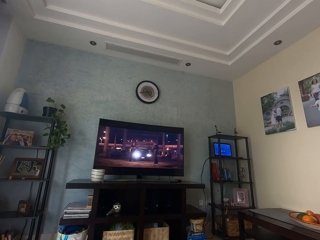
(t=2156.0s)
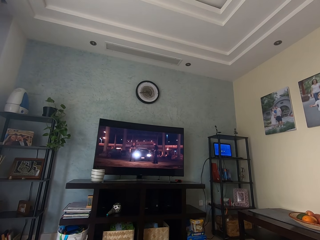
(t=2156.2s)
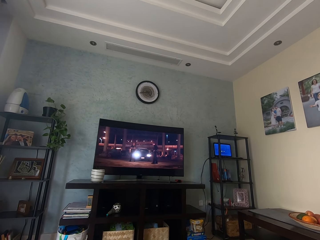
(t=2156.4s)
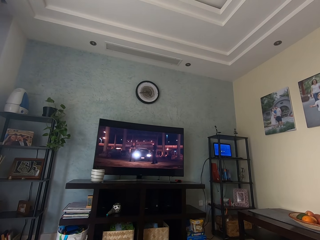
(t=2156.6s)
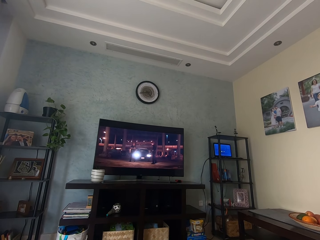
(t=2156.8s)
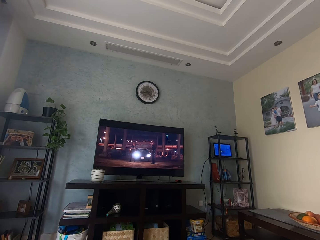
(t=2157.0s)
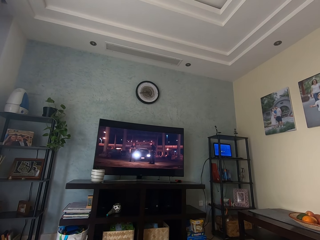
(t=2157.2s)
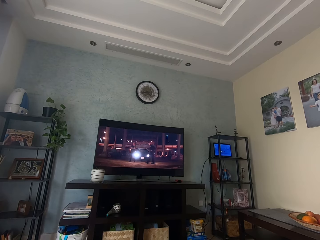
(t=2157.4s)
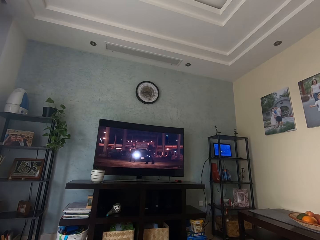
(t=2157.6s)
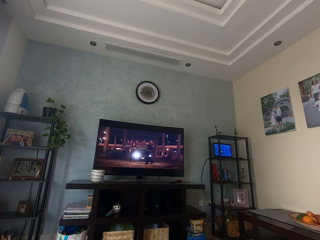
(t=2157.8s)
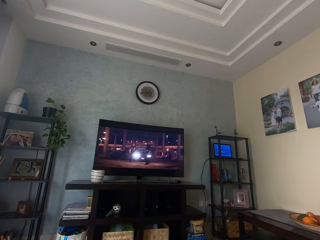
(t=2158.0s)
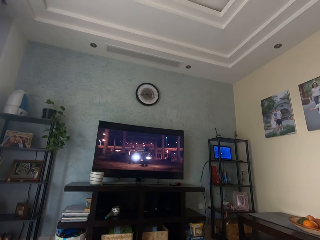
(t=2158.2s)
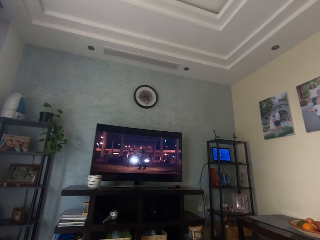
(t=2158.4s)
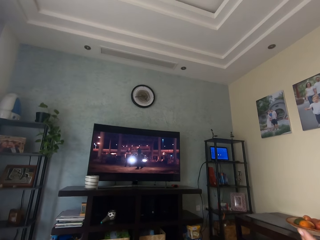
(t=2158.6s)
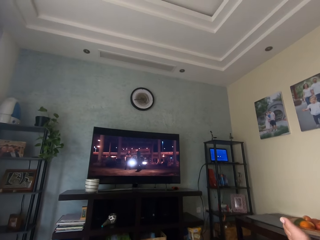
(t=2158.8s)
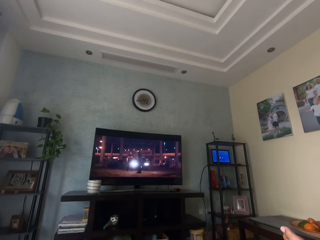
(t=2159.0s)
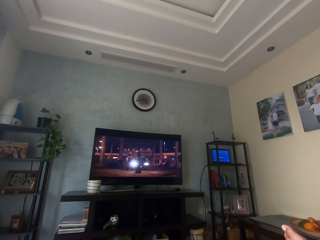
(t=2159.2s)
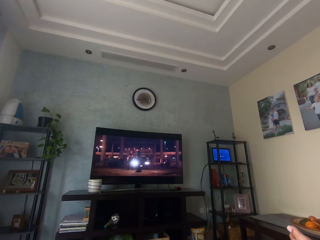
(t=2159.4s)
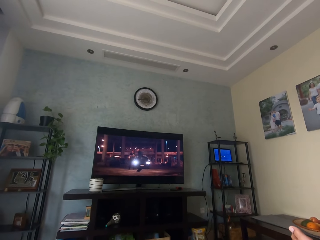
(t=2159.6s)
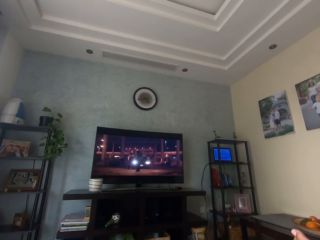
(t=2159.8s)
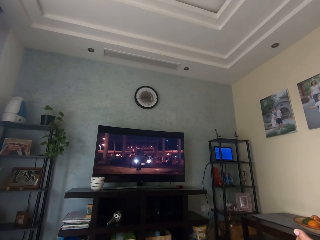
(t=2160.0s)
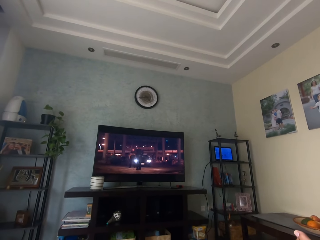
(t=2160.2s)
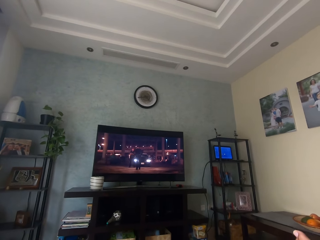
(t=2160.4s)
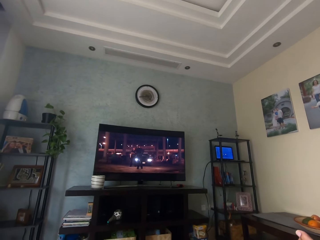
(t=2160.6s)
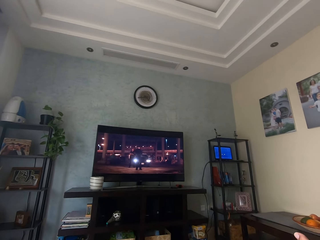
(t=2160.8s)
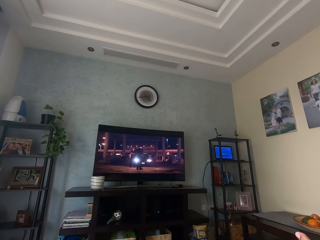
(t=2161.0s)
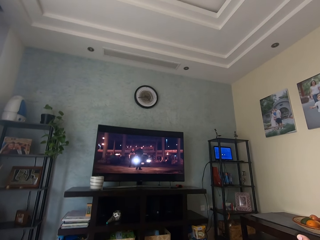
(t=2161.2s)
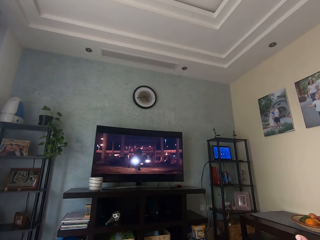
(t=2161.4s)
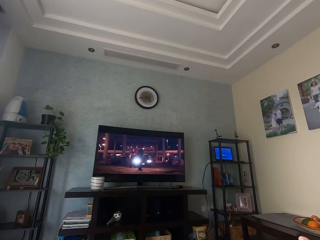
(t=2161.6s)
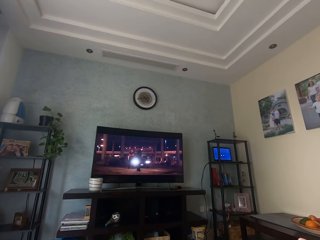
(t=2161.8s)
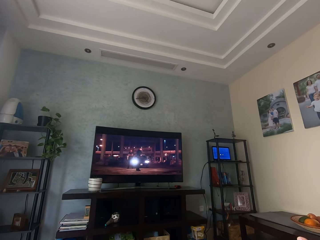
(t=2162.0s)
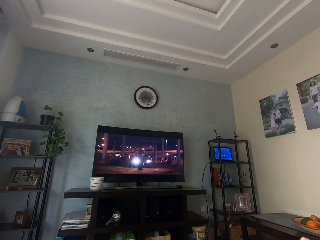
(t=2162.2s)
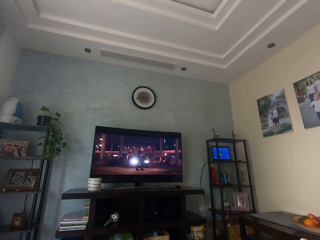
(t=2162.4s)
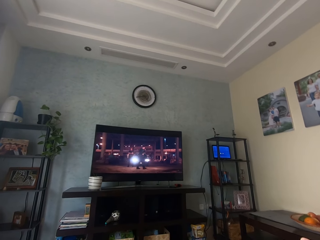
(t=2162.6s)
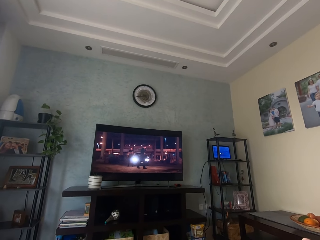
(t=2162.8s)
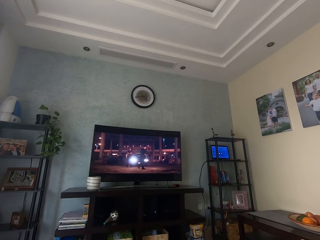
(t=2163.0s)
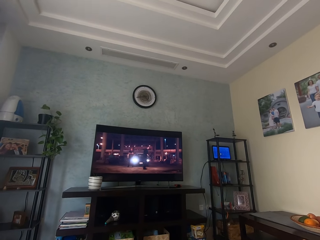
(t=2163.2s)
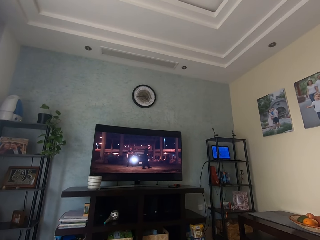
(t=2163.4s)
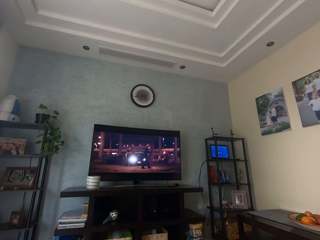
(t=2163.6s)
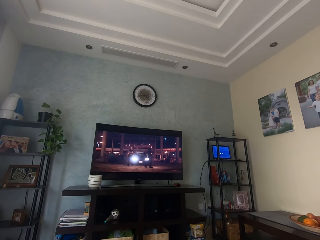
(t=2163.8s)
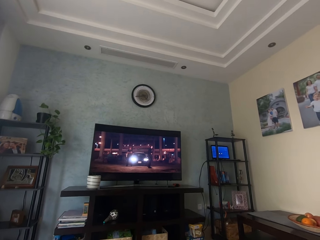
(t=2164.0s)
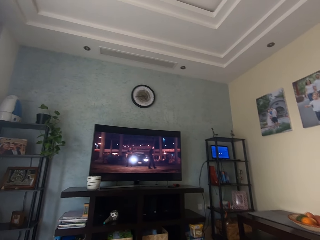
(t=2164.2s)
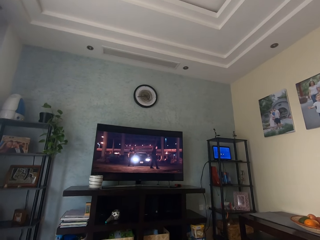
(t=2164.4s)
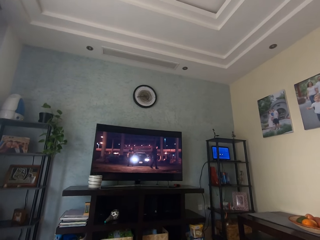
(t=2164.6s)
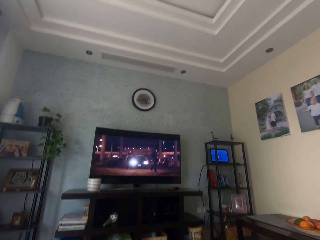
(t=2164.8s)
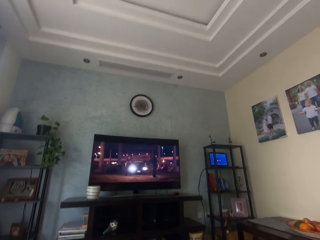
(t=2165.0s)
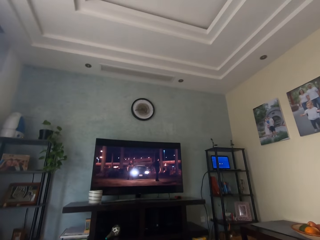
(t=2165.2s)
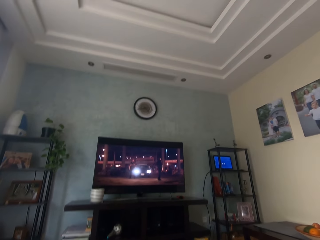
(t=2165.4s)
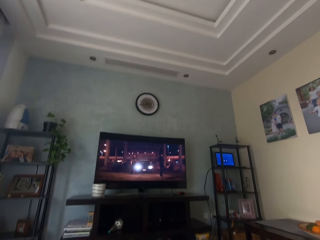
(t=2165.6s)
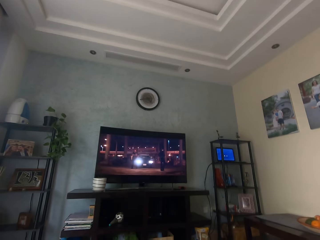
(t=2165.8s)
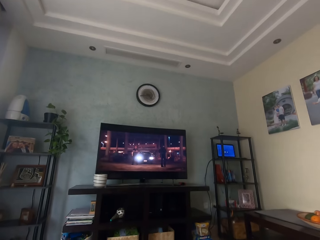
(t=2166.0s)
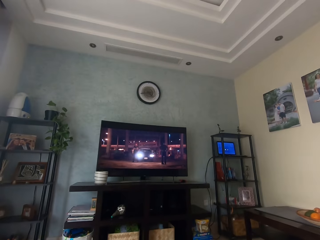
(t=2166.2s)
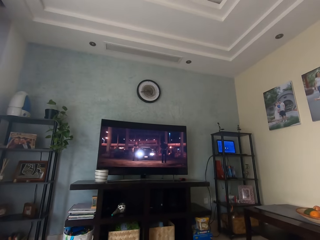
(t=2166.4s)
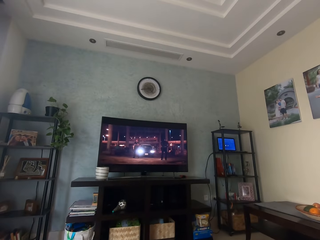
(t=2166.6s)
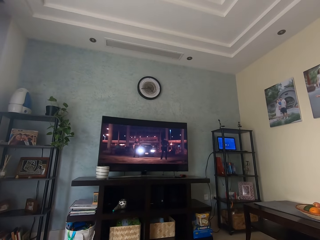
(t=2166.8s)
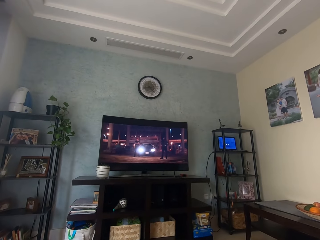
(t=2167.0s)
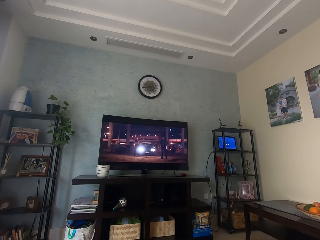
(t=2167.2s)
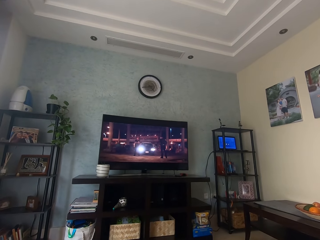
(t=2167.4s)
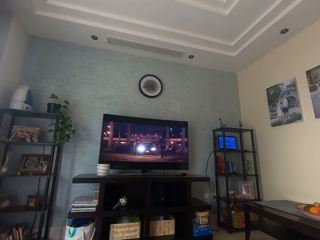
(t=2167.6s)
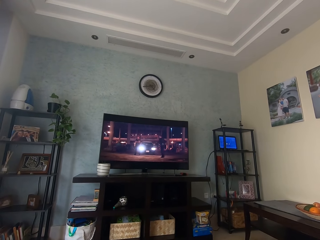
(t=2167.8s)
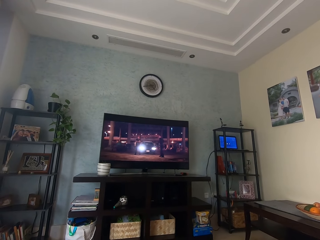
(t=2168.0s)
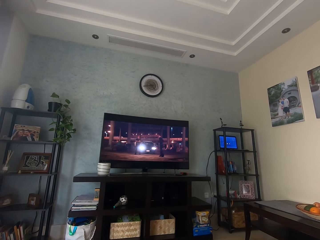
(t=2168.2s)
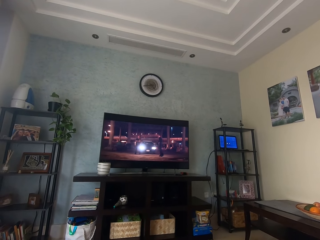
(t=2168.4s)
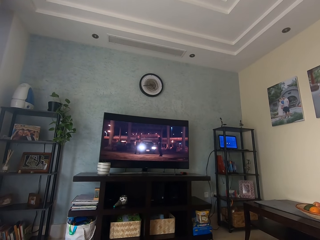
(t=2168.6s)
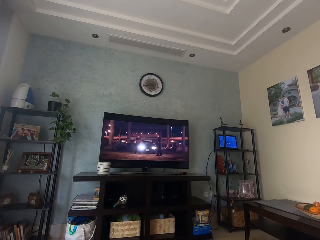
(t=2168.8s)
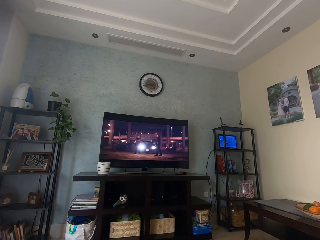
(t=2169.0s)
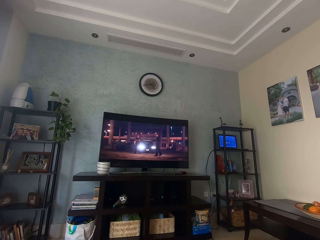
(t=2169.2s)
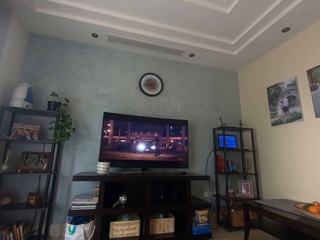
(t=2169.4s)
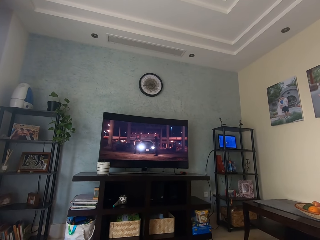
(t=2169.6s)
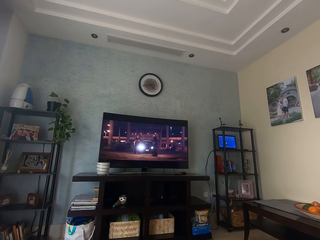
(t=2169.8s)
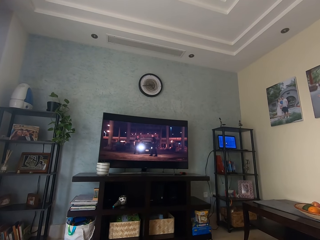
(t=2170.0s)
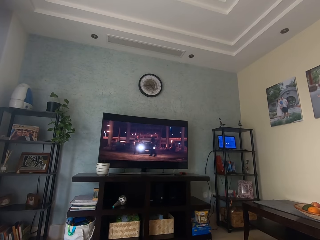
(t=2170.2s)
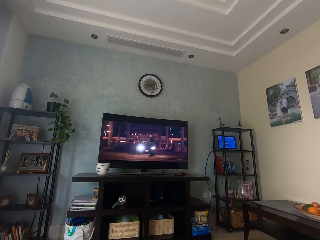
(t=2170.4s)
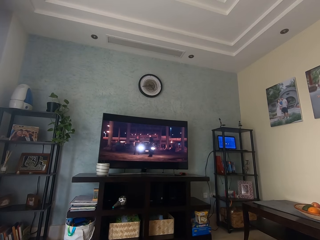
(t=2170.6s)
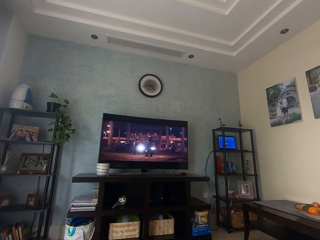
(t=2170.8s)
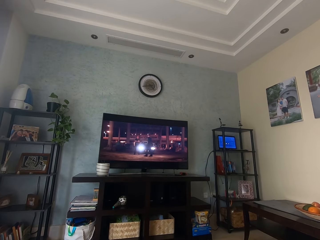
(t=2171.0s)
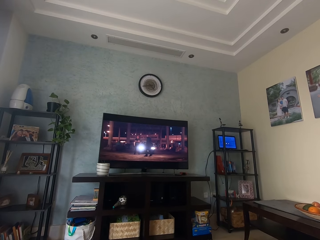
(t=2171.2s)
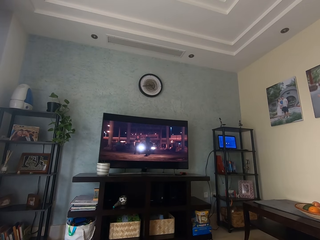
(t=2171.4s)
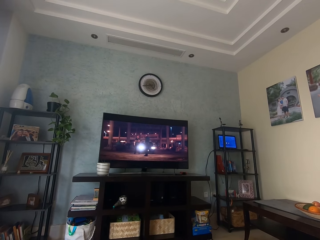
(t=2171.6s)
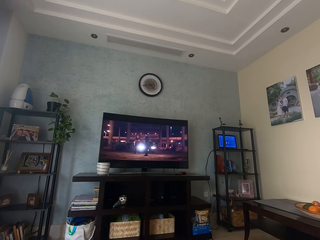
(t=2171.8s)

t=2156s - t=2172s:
The camera wearer moves their hand. They look at the television.

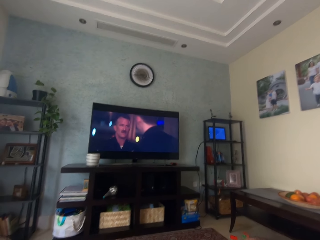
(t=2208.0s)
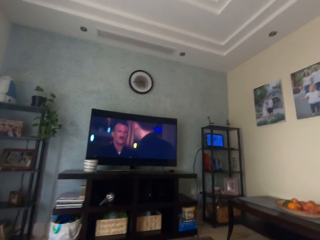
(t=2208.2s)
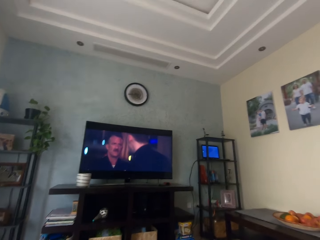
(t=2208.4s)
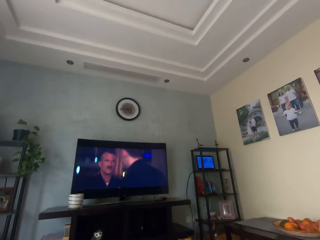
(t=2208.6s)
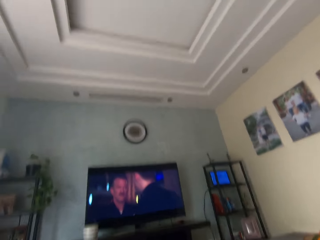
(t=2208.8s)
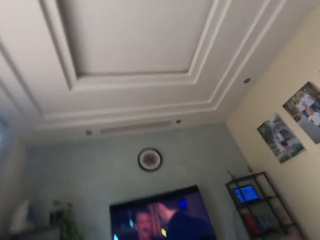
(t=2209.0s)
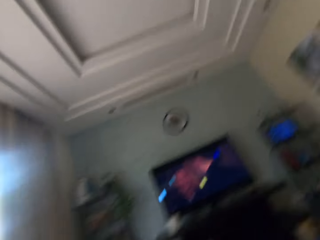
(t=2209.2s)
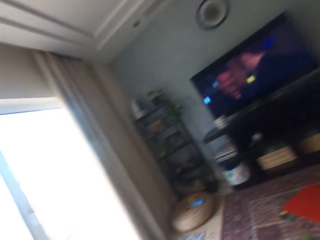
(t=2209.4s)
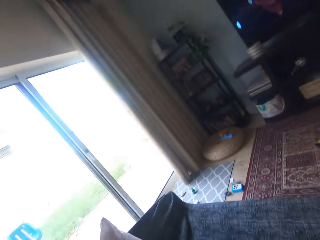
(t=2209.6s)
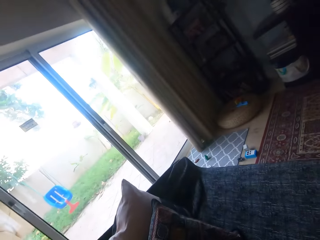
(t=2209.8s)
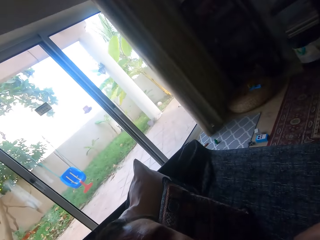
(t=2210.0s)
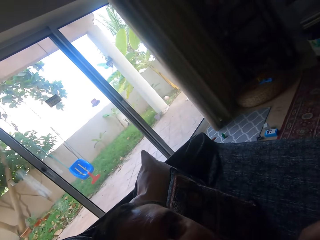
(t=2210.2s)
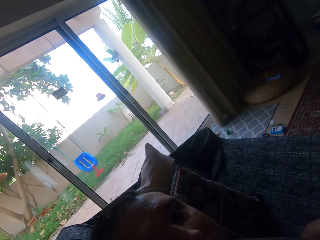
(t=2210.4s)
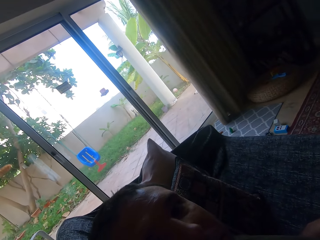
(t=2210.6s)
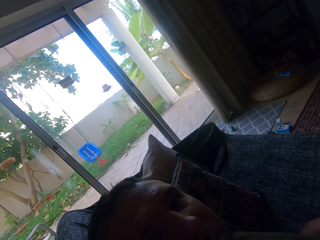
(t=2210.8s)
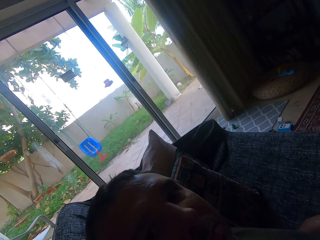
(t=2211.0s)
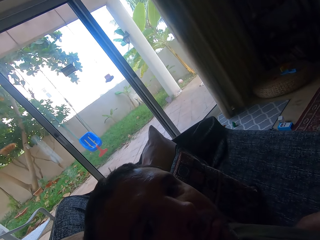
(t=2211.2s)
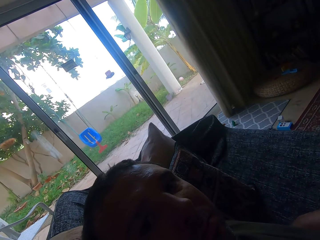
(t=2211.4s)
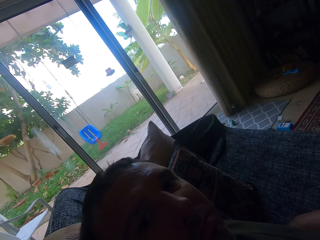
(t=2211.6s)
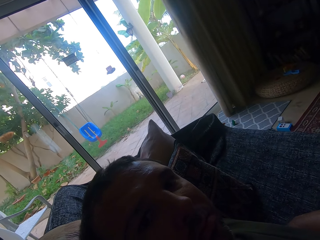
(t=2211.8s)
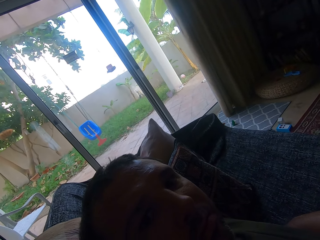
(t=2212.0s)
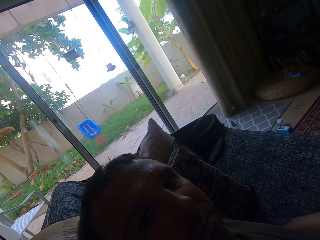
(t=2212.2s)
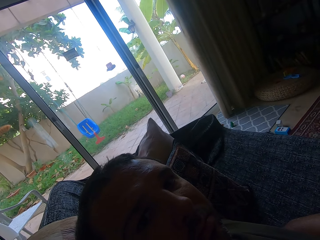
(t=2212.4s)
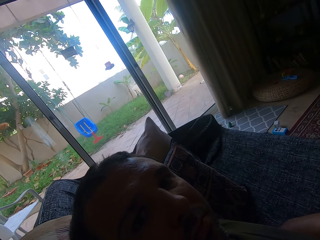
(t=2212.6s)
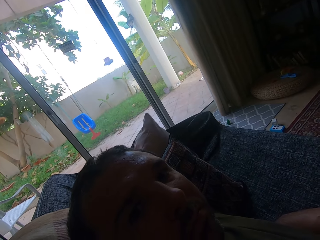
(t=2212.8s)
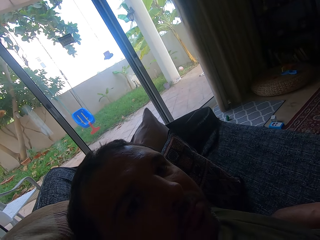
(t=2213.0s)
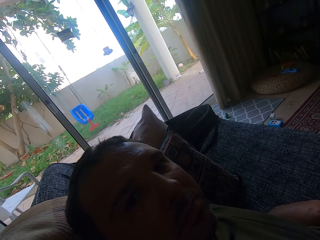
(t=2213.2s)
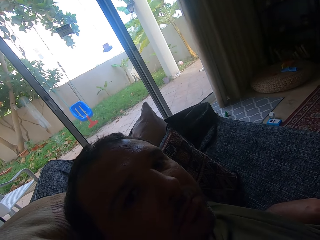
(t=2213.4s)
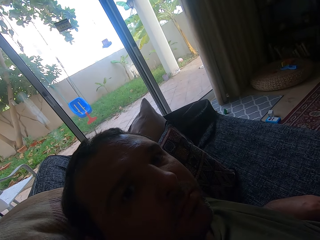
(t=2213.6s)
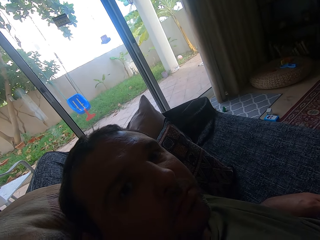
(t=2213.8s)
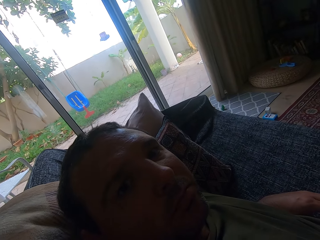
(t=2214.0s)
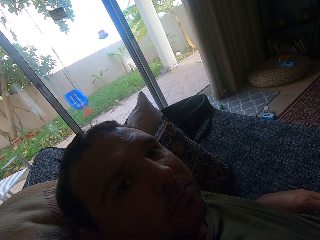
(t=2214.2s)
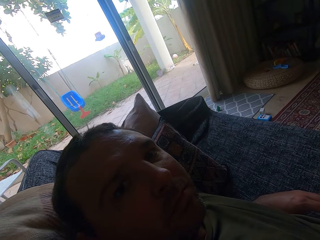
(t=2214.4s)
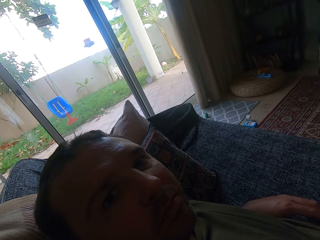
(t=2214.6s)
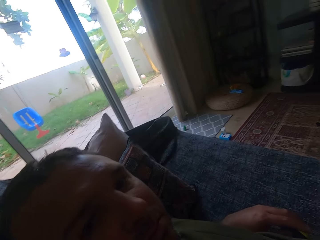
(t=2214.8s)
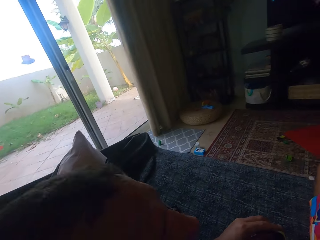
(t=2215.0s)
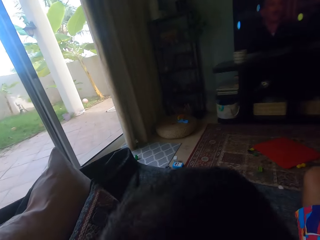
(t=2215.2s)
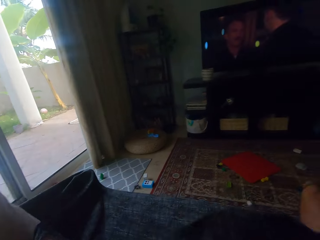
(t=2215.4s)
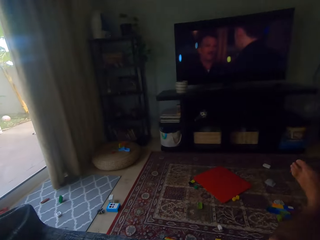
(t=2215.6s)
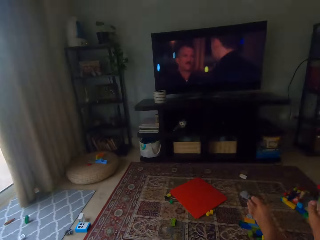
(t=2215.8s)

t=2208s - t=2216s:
The camera wearer lifts the right hand. They look around.
